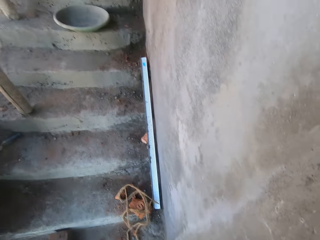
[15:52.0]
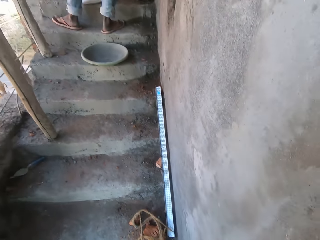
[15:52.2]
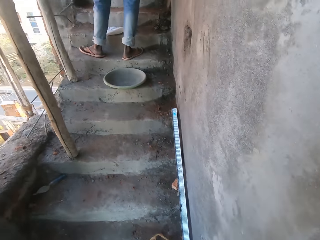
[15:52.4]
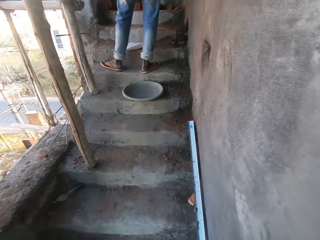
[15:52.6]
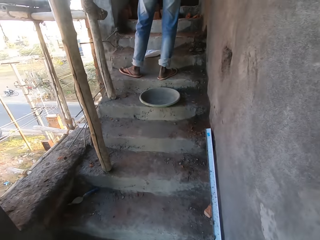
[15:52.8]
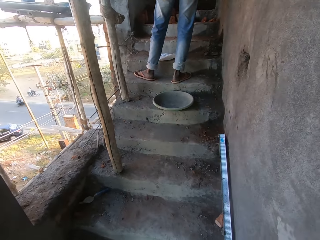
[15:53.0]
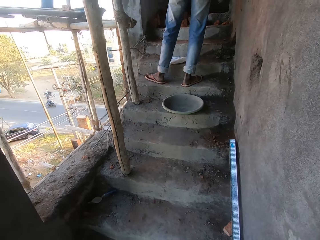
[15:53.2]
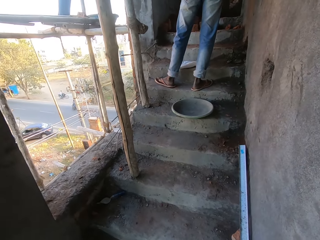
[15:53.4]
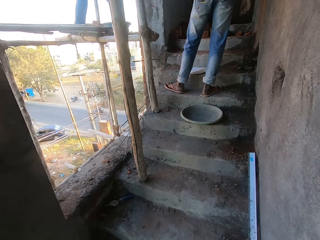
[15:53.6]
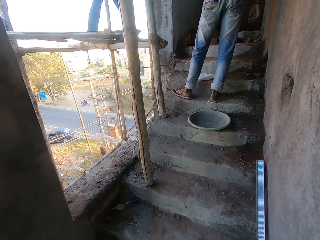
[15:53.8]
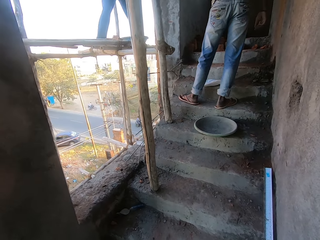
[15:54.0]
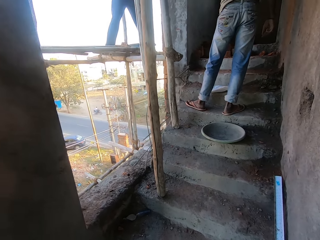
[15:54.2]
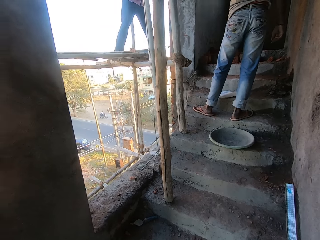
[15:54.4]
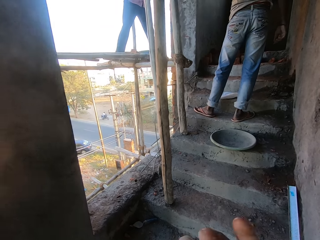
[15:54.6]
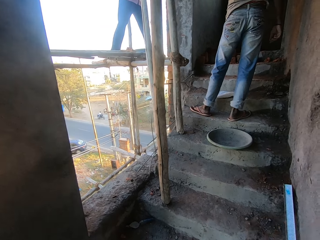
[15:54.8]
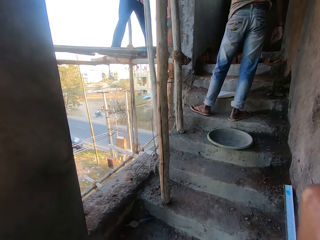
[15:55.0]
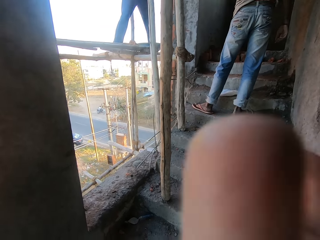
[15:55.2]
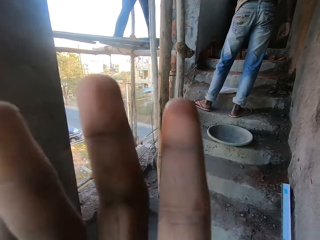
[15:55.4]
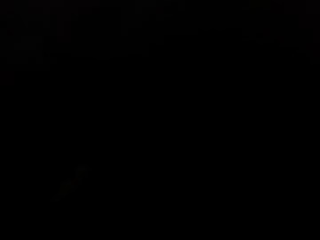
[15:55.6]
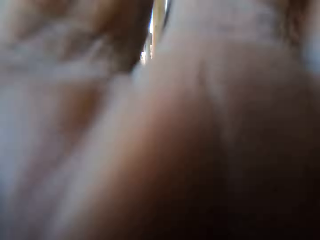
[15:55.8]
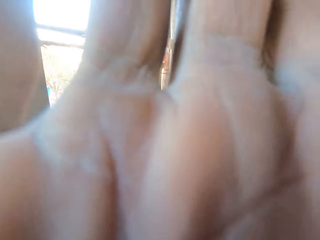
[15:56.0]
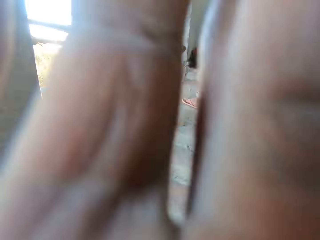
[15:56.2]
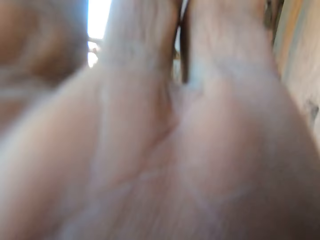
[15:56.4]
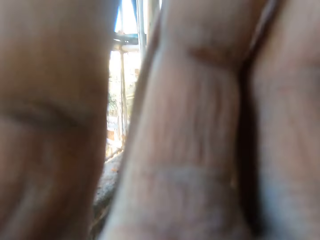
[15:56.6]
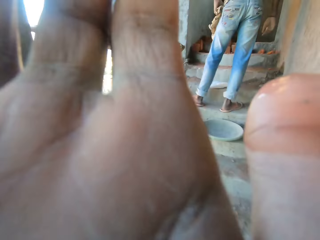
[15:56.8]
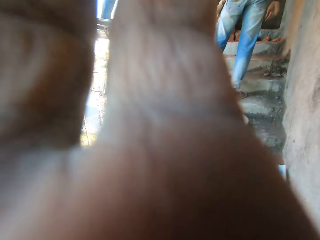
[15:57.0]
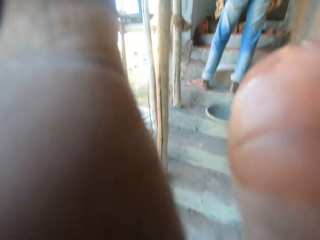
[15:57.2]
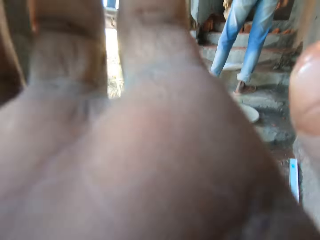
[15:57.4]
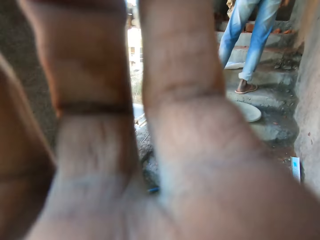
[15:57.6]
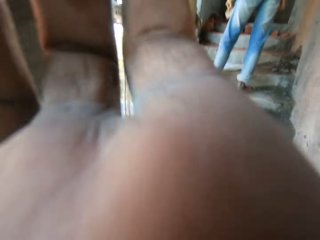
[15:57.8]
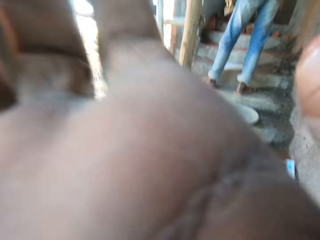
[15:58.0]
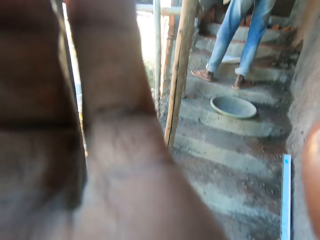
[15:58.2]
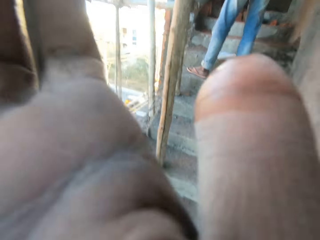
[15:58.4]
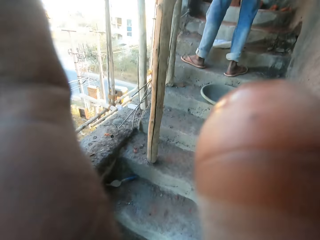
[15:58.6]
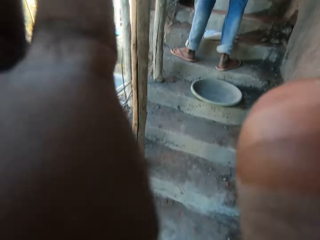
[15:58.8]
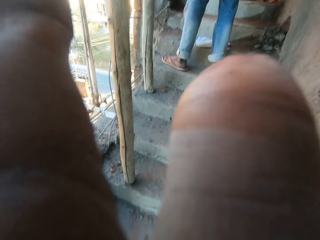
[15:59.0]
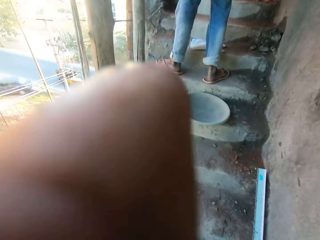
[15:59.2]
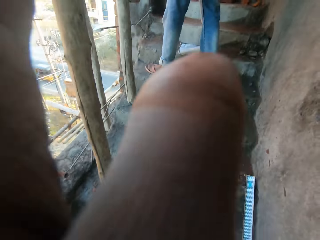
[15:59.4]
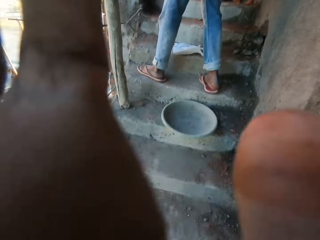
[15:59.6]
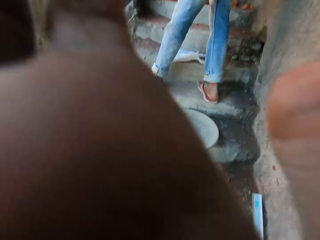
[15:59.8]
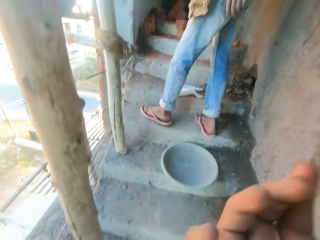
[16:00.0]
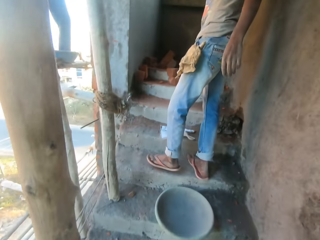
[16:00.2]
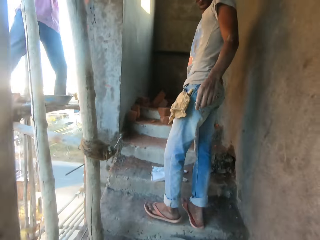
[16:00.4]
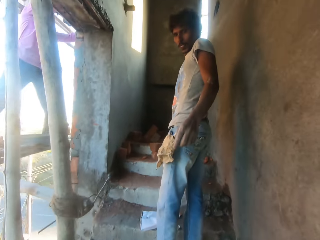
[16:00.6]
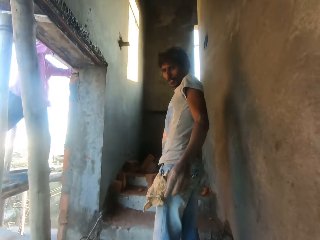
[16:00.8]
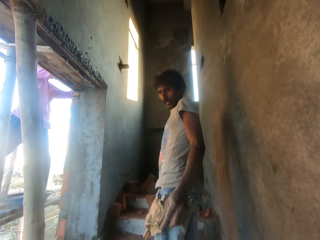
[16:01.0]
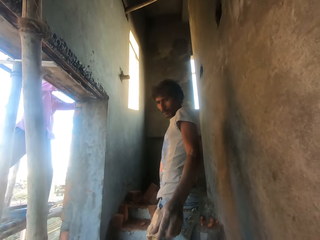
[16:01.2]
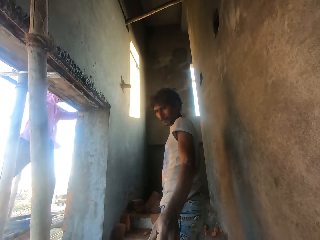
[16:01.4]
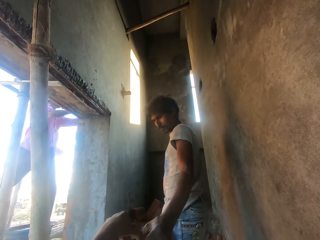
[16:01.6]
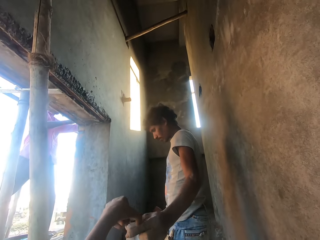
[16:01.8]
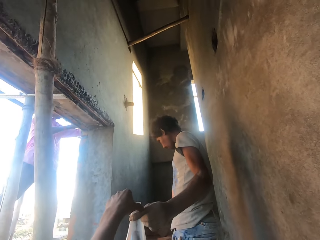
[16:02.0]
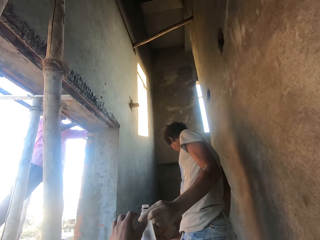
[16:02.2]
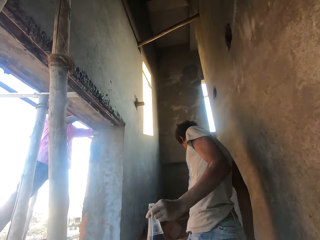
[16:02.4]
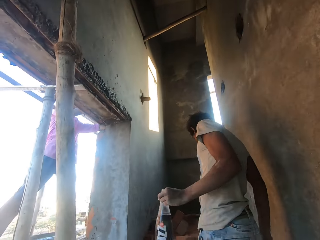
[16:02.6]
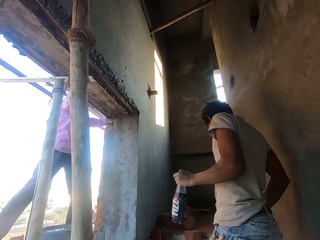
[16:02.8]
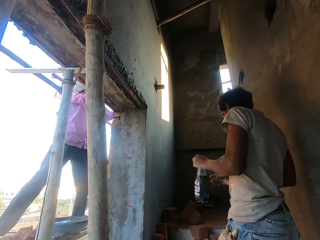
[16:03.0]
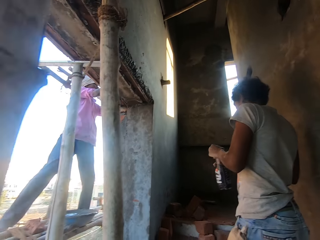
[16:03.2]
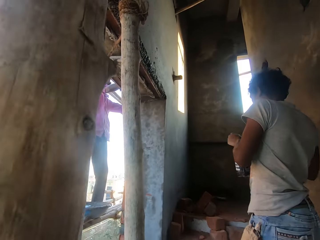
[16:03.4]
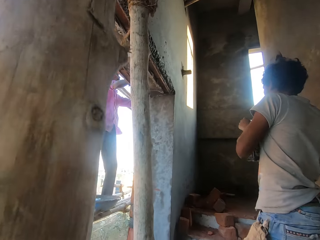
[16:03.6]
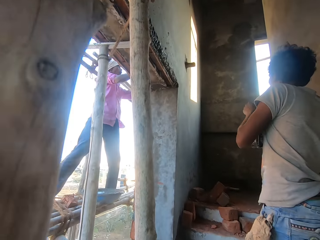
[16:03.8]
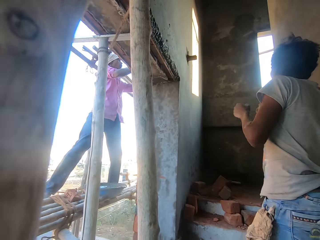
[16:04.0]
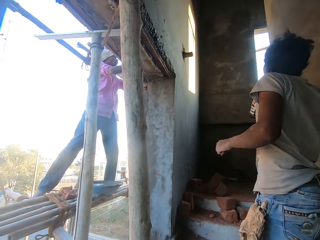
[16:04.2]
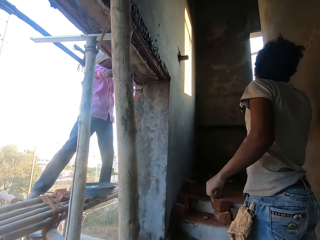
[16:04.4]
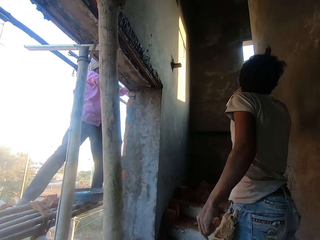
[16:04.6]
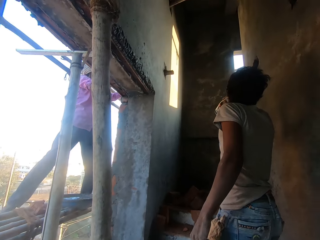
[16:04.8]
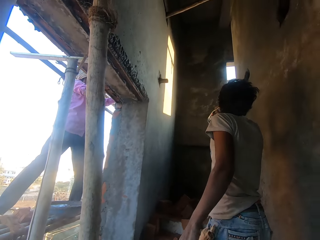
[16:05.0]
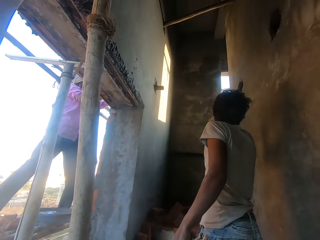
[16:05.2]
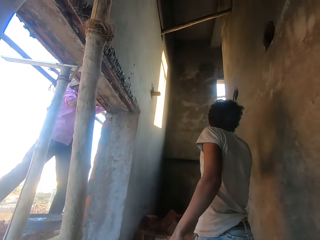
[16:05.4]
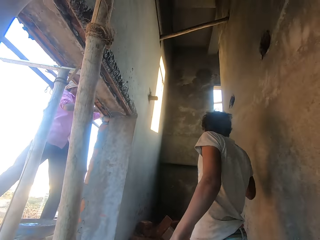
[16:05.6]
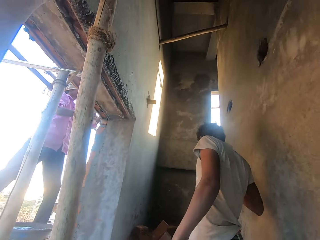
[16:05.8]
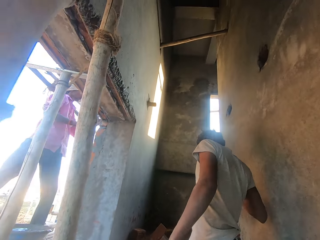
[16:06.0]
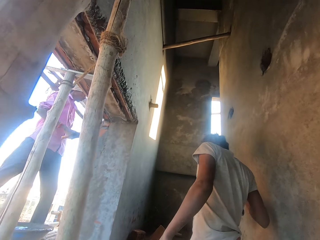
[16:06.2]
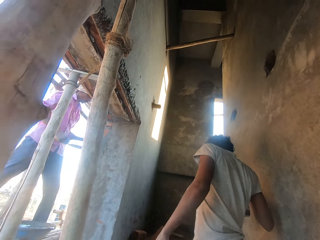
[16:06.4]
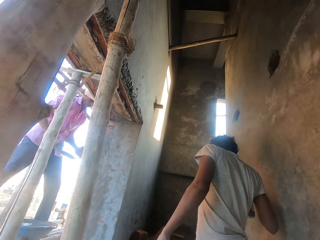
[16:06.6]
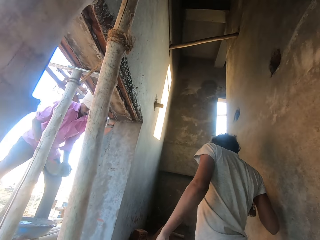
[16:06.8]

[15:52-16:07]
The camera wearer wipes the camera with his hand. He walks up the stairs. He gives a man the bottle with his left hand. The man passes the bottle from his left hand to his right hand. The man drinks from the bottle in his right hand.

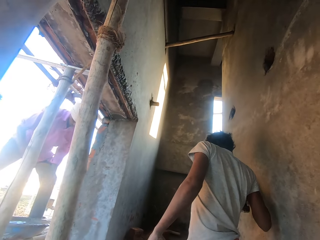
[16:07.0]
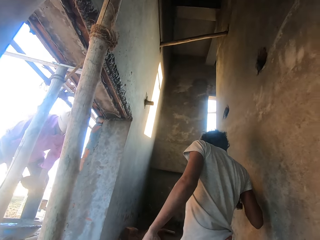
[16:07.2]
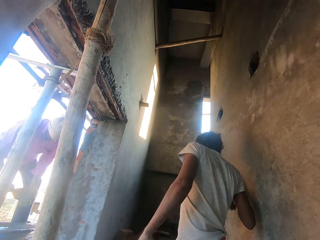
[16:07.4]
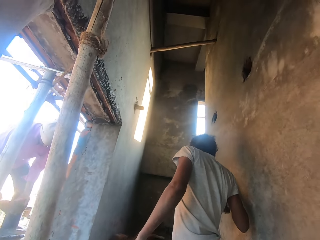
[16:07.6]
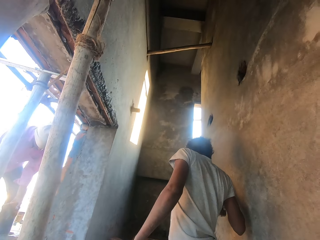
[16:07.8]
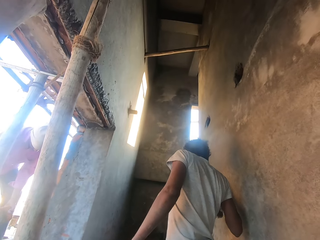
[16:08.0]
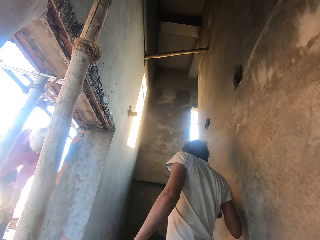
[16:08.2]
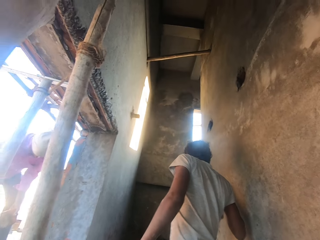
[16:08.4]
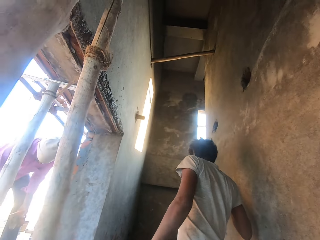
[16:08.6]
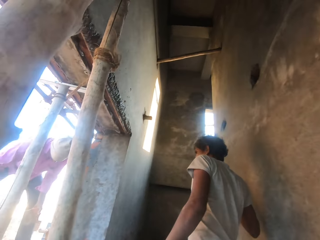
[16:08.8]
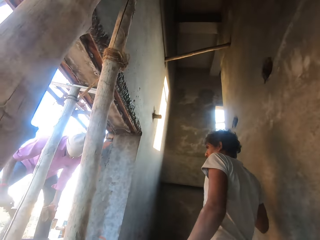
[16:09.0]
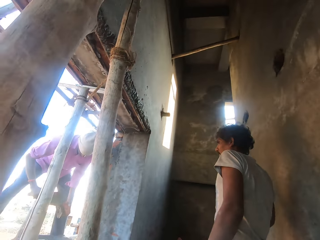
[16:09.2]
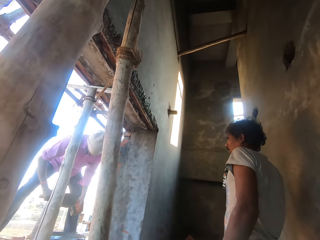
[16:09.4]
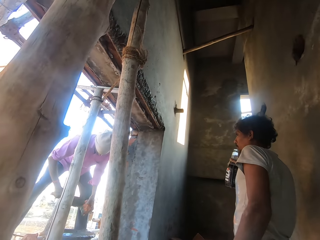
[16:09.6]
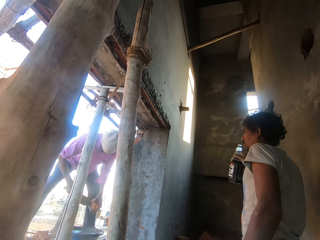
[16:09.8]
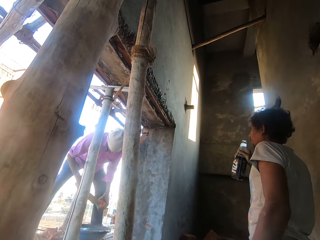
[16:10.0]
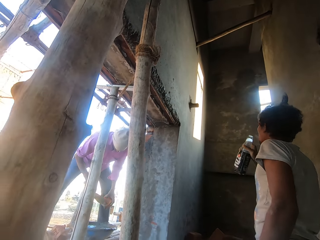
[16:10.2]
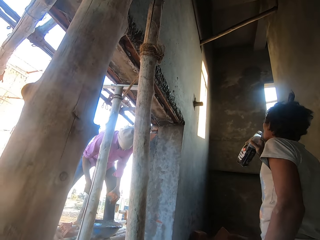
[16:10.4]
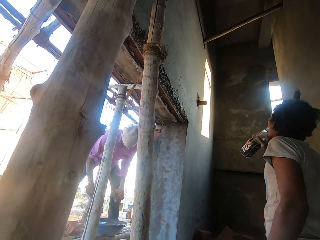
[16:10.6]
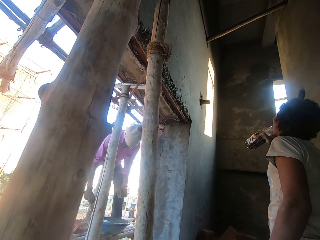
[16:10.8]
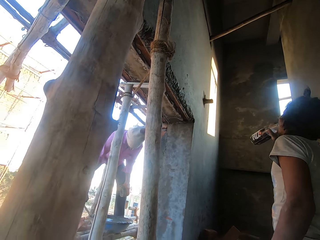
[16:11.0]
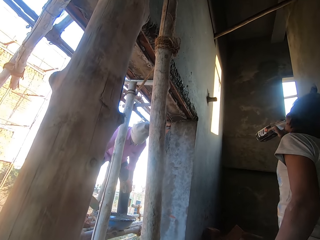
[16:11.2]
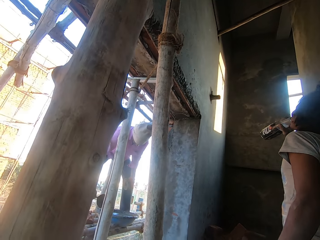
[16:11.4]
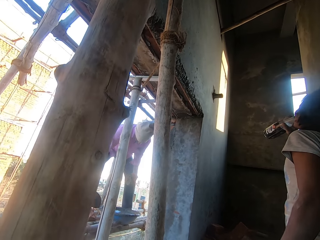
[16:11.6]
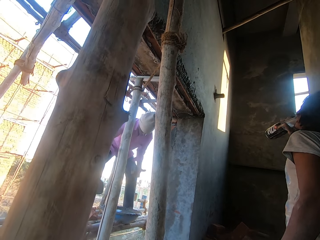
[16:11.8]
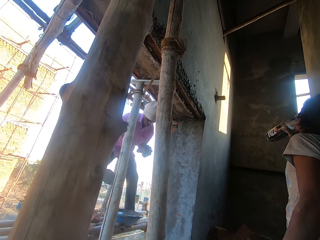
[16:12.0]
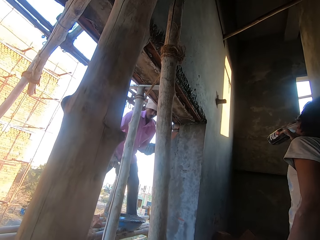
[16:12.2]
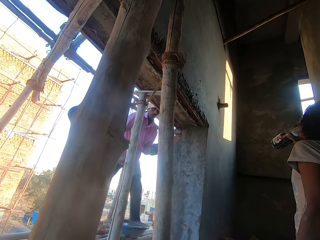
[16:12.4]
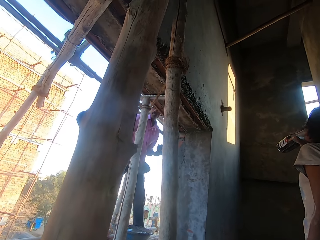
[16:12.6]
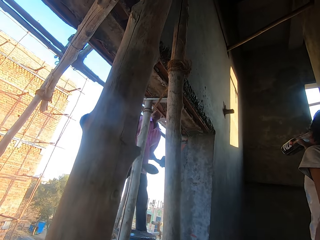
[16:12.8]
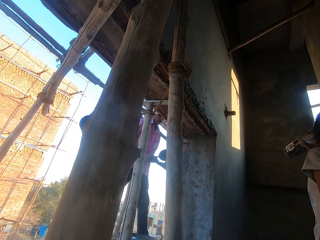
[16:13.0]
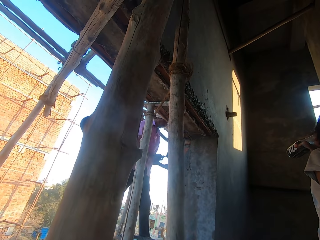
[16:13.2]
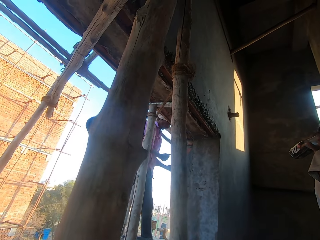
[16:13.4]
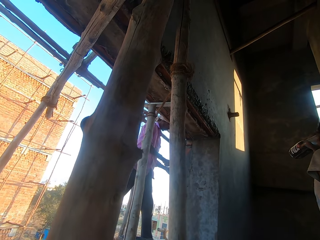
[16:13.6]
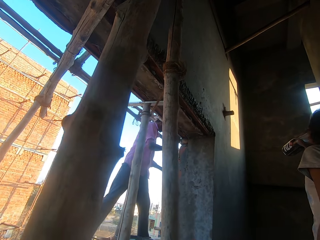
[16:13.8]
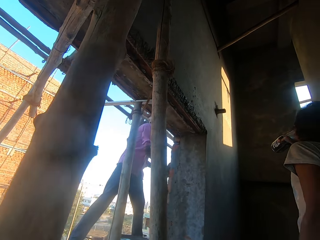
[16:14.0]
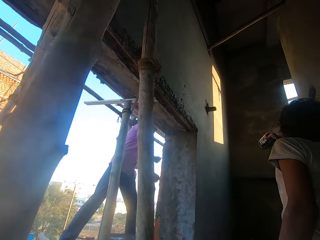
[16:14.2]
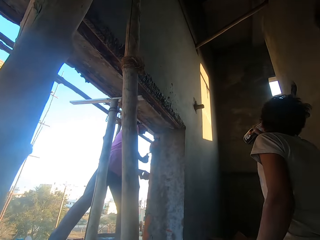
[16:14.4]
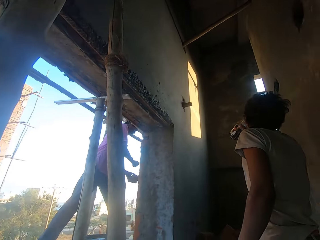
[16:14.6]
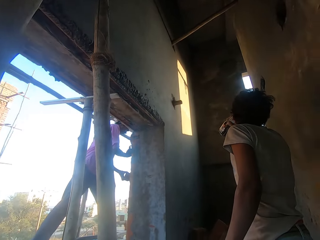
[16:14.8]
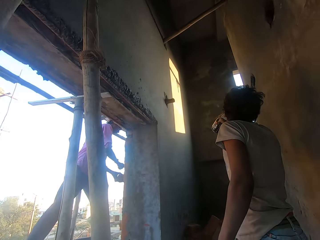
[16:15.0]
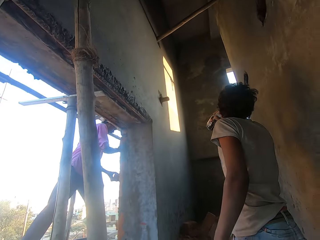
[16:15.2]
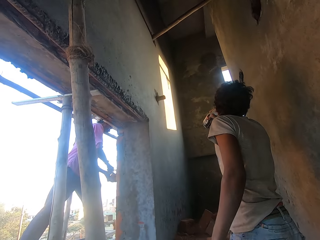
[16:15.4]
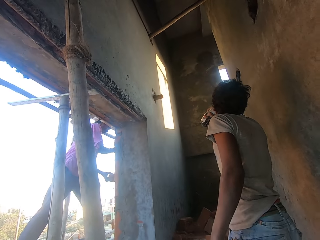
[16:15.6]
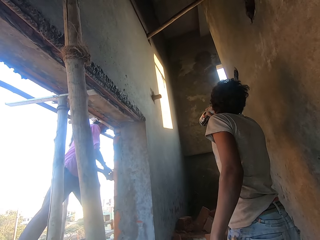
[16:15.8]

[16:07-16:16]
A man scrapes the brick in his left hand with the brick trowel in his left hand. Another man drinks from the bottle in his right hand. The first man cleans the brick trowel against the head pan on the bamboo framework with his right hand. He moves the brick with his left hand. He hits the brick in his left hand with the brick trowel in his right hand.
